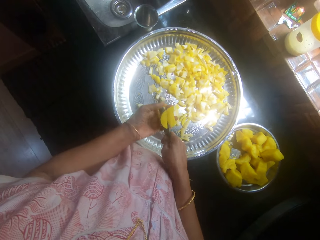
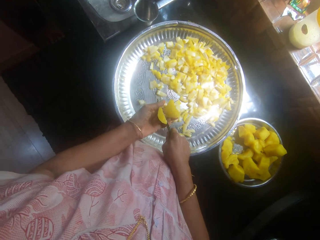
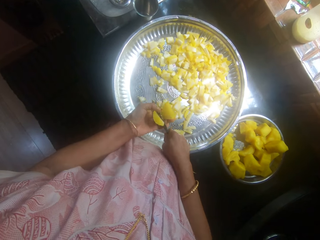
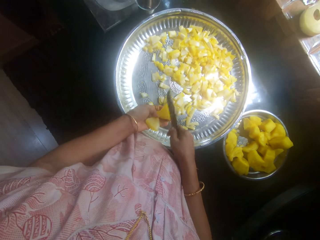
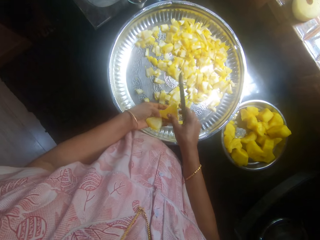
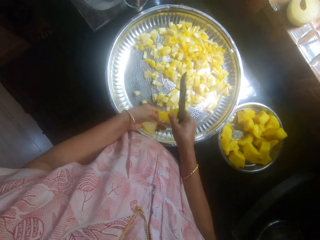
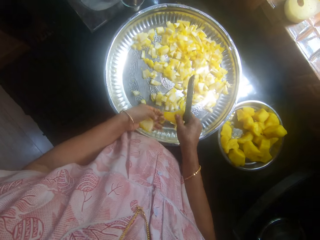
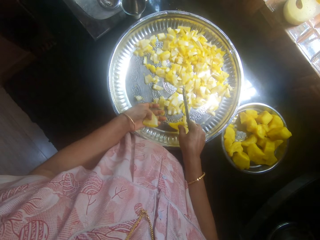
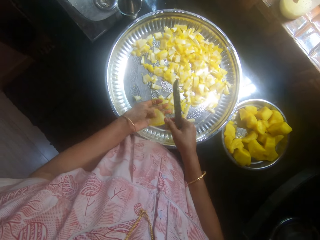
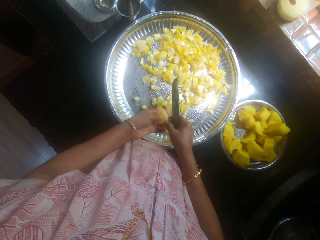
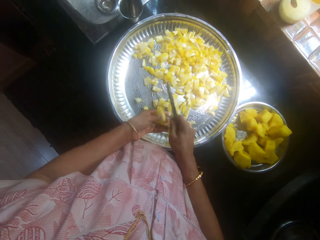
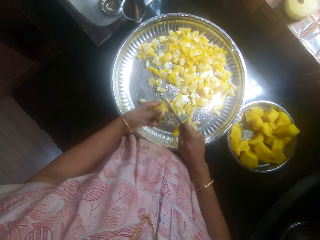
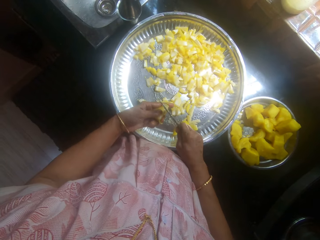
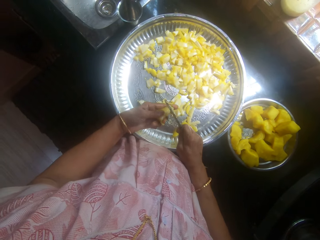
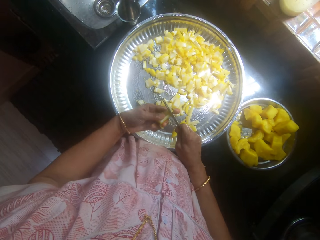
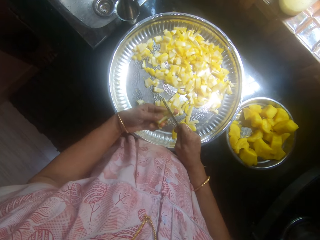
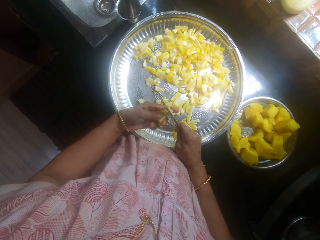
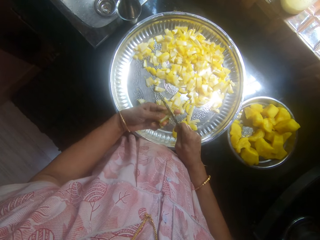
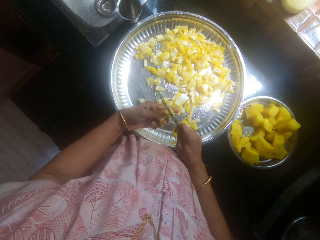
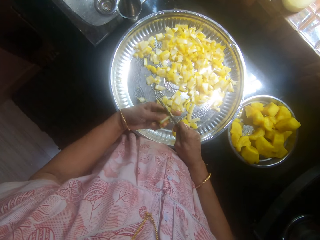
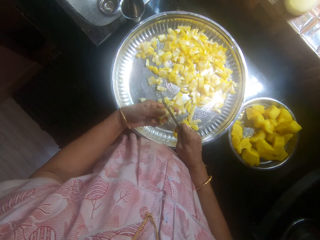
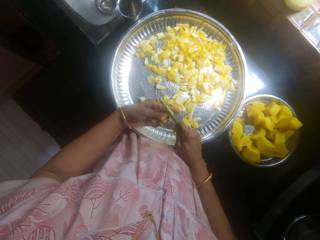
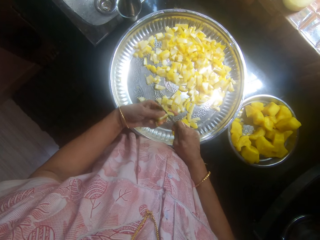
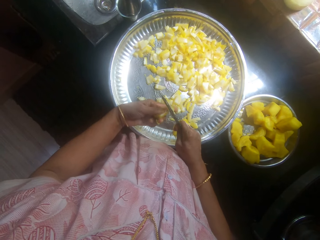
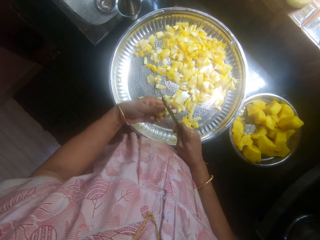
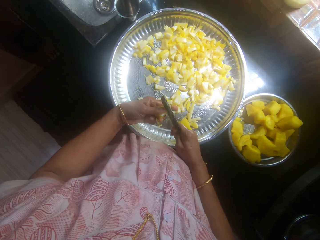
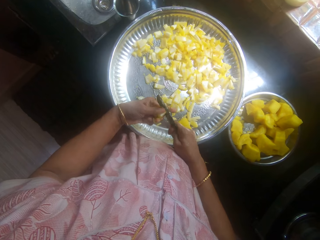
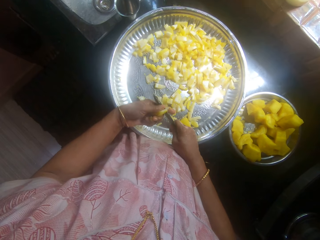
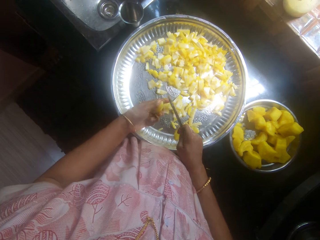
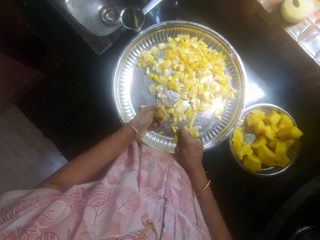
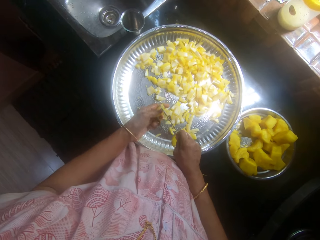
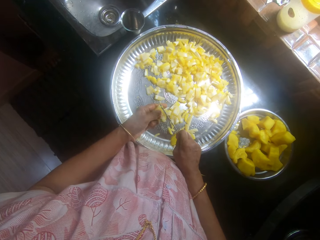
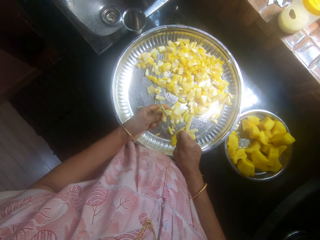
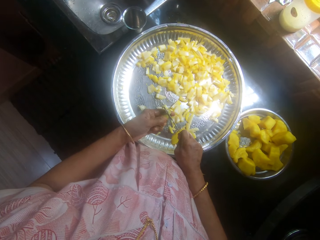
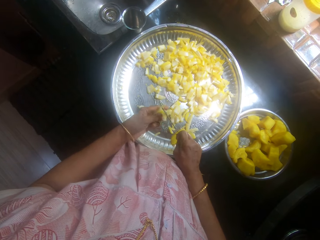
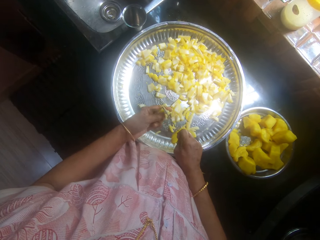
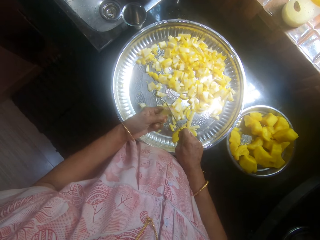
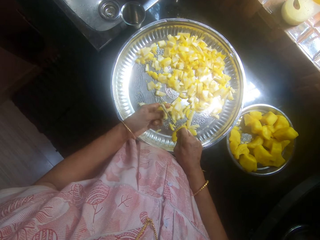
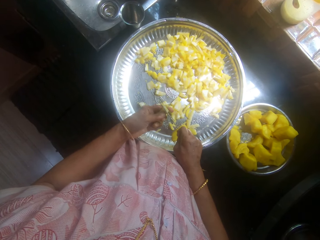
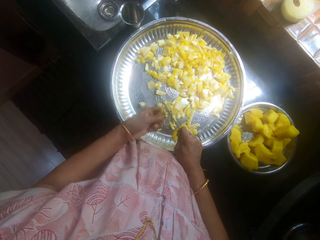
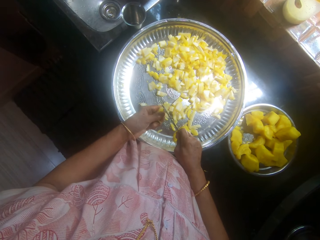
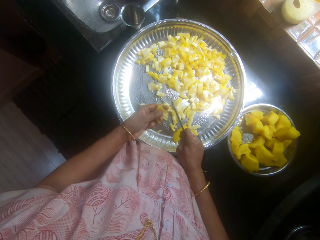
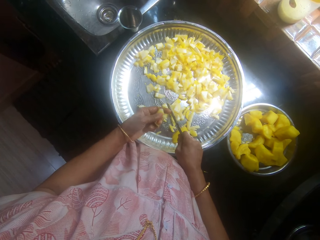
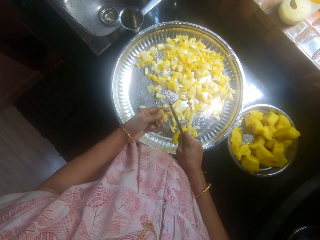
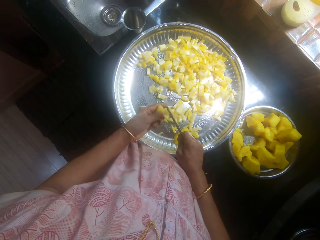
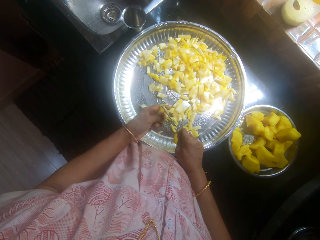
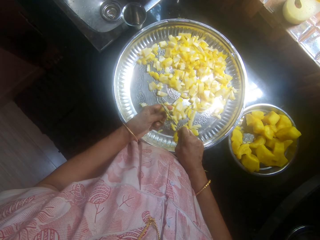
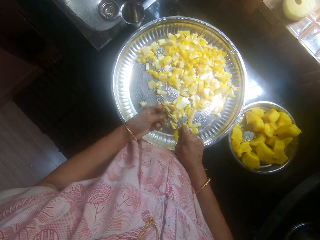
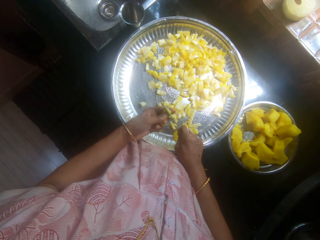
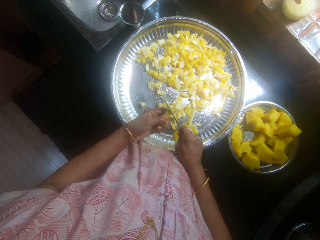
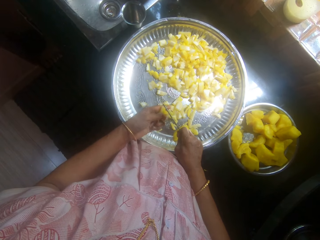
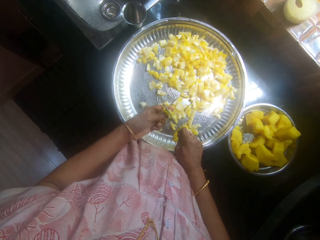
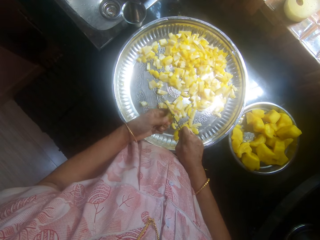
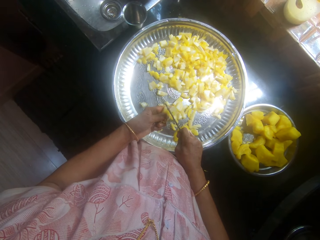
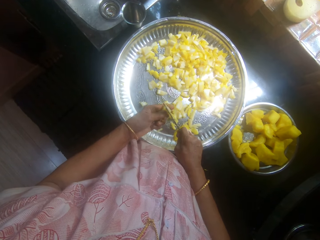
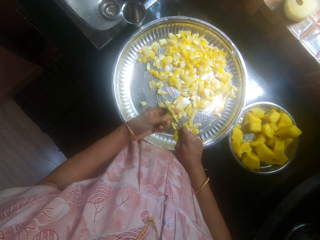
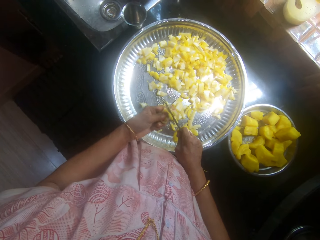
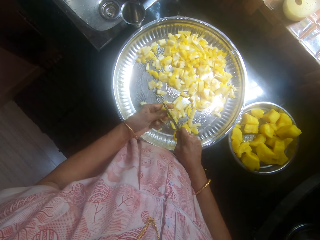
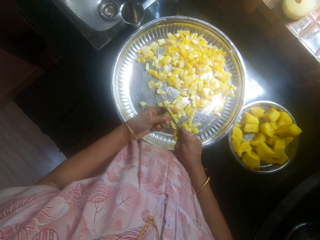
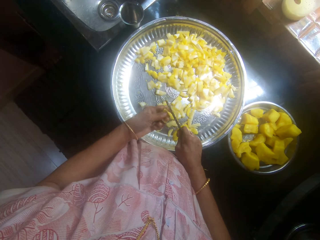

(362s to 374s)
The camera wearer slices cassava or potato with a knife. They put one piece of the potato on the tray. They chop the potato.

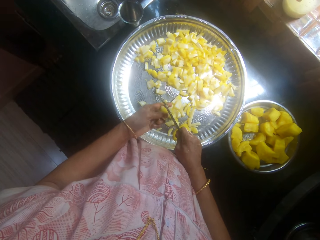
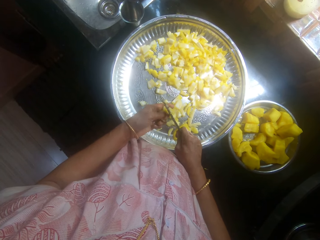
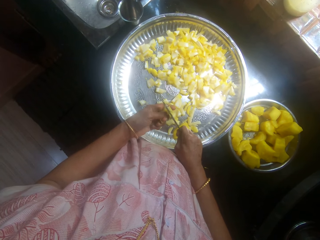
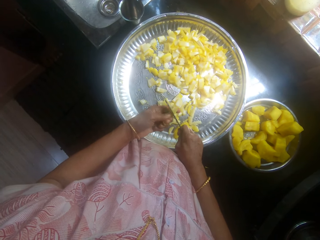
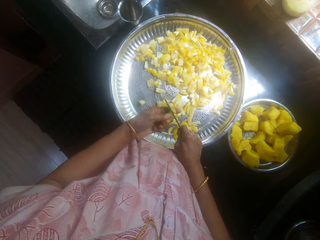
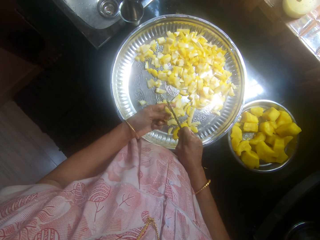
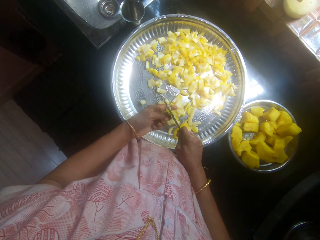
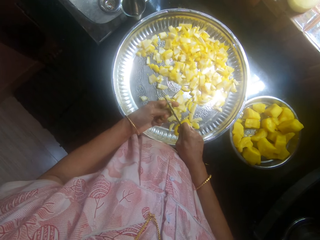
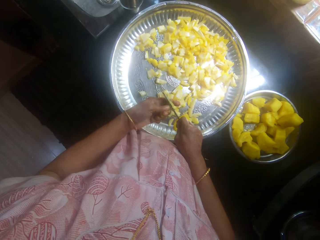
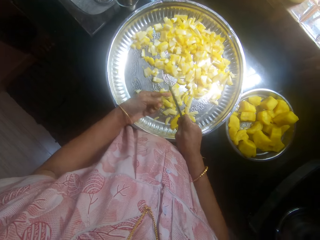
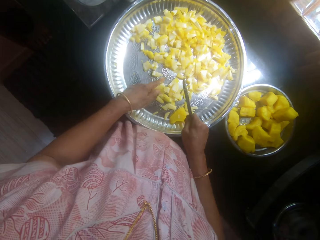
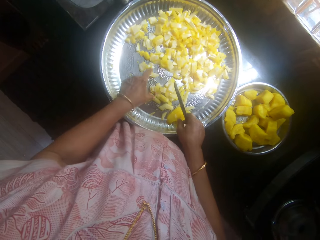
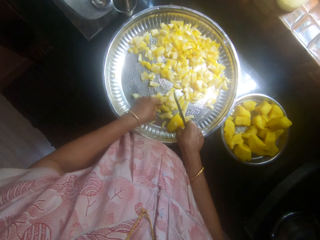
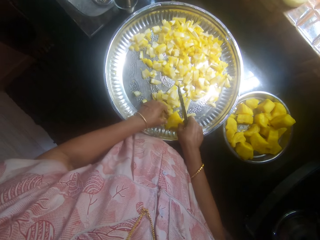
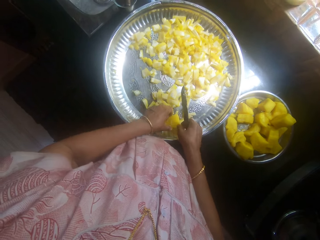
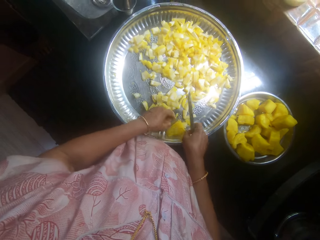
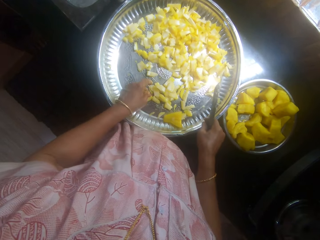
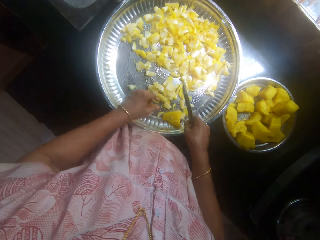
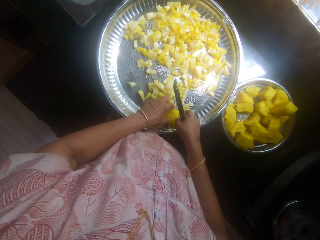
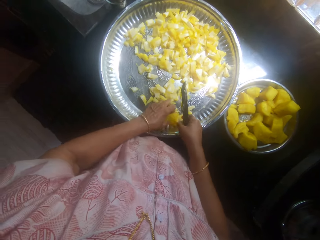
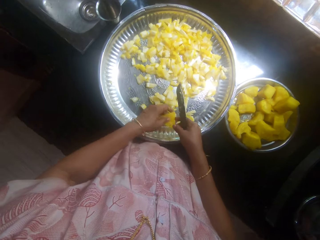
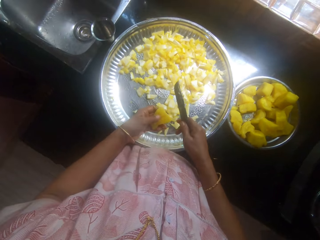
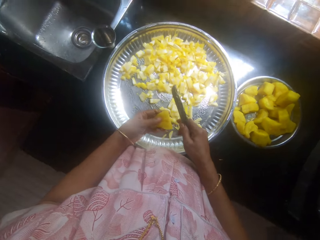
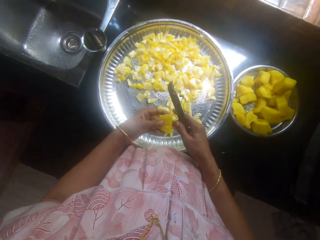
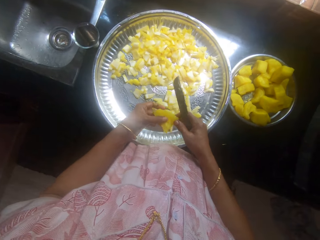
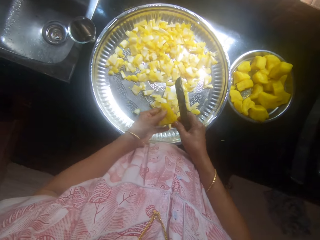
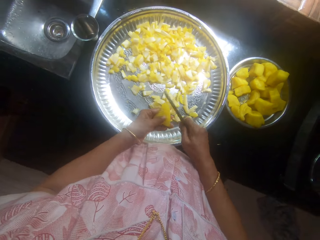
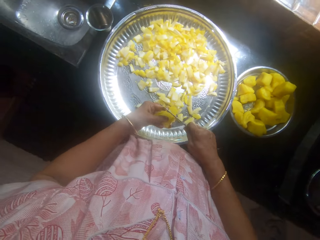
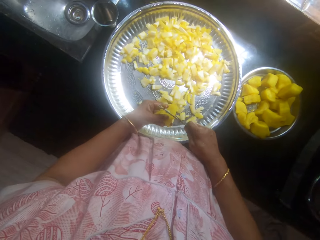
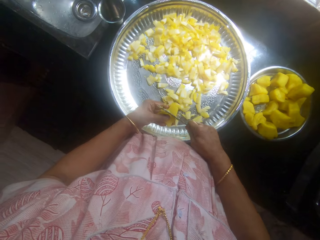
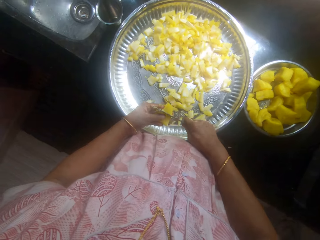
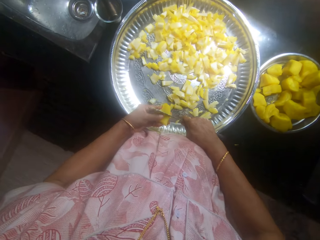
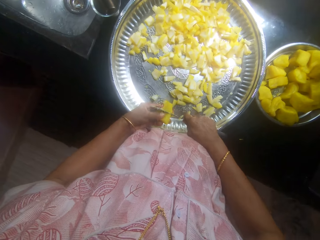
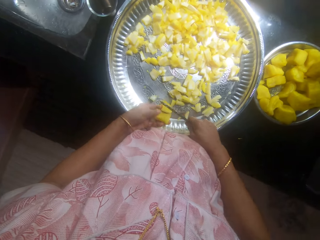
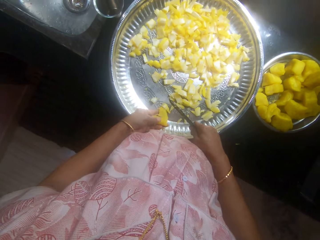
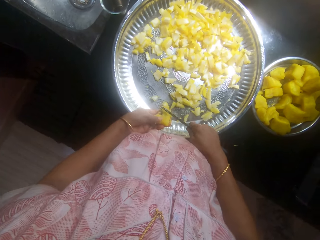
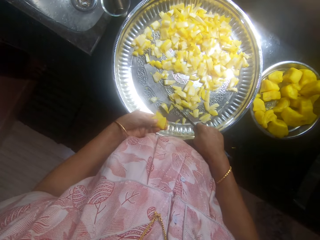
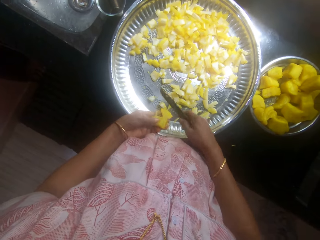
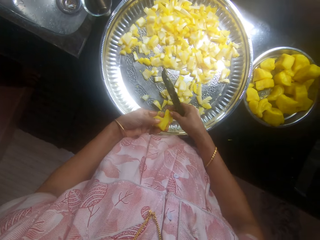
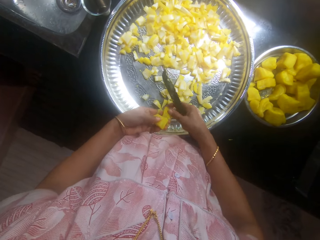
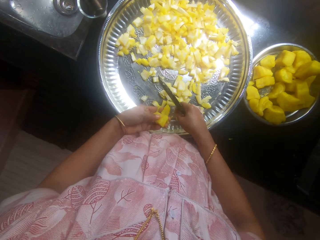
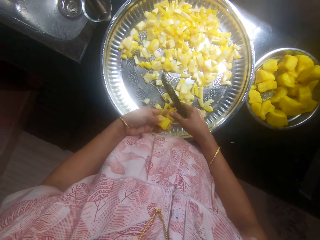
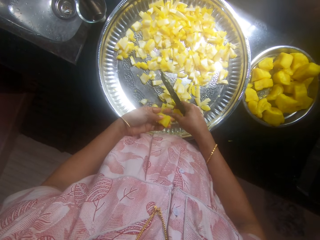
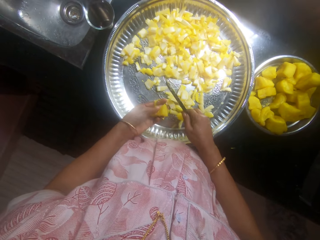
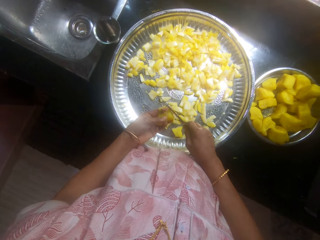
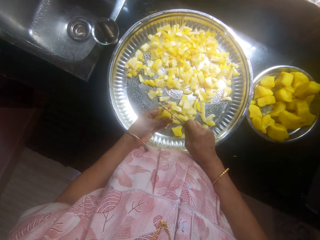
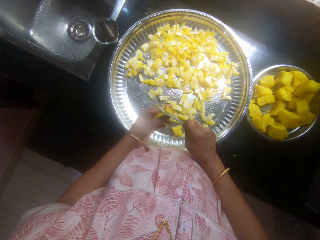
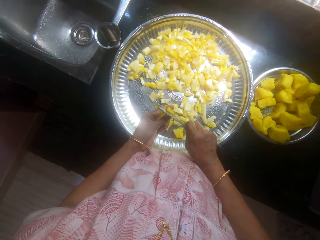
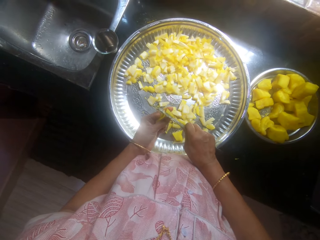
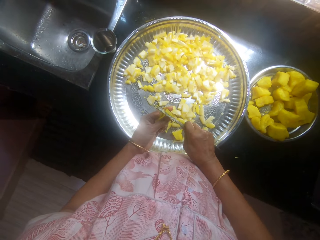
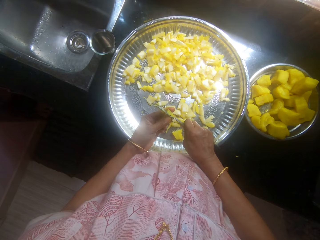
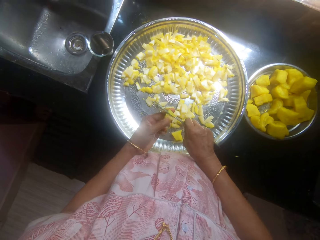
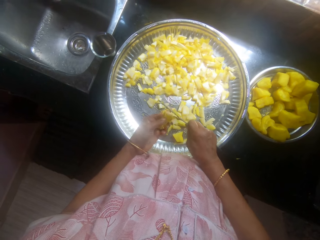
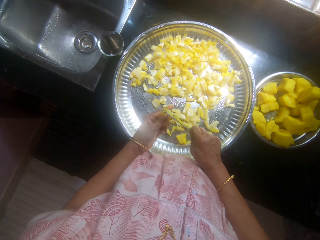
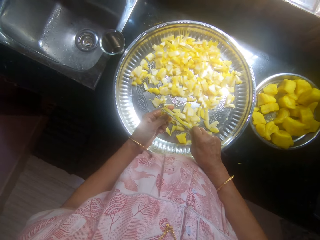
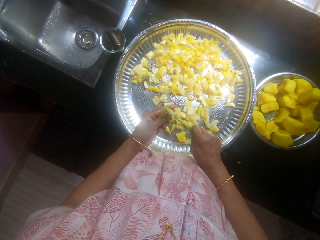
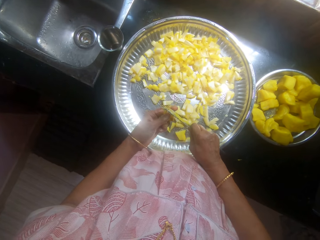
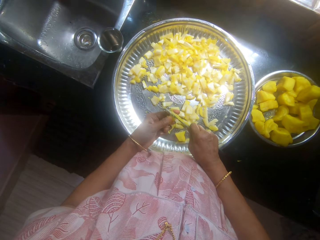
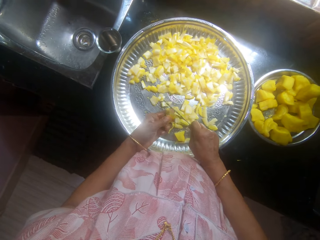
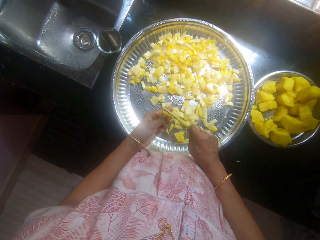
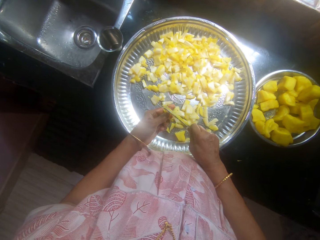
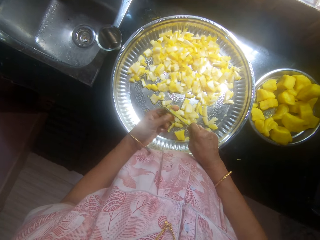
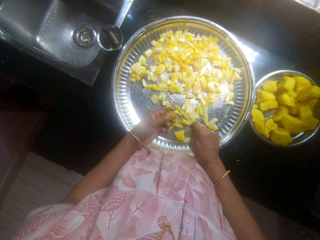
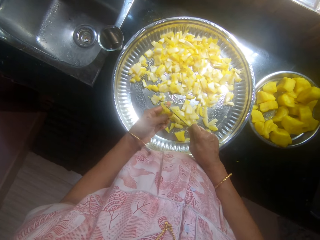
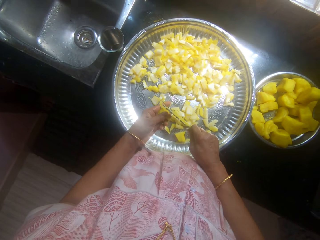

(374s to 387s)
The camera wearer picks cassava or potato from a tray with the left hand. They slice the cassava with a knife.
